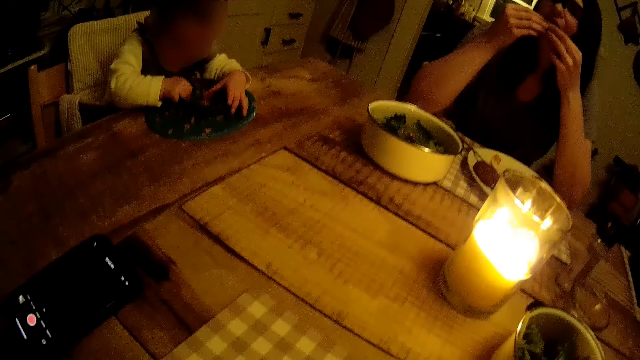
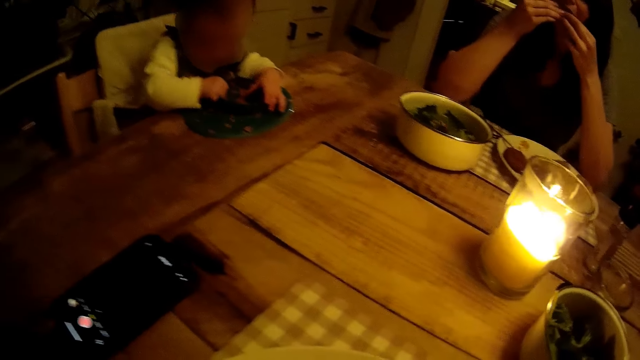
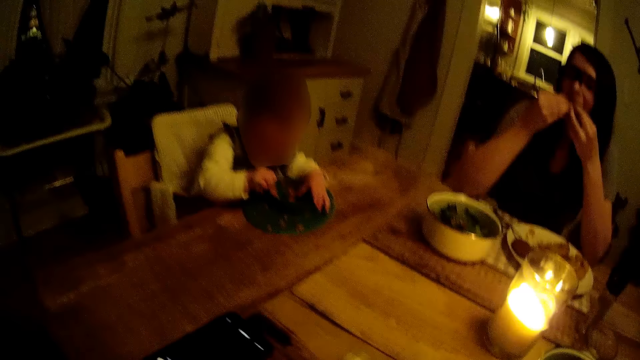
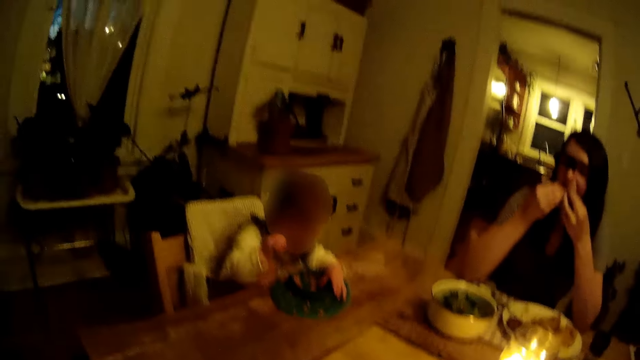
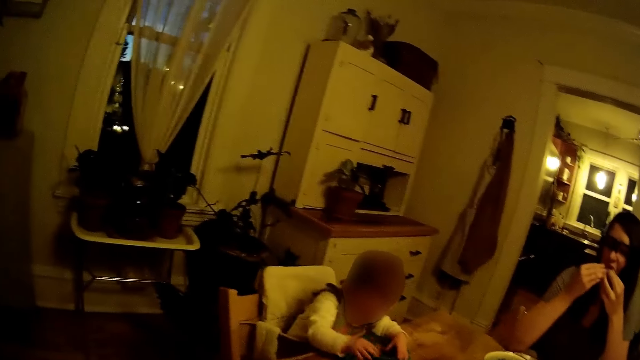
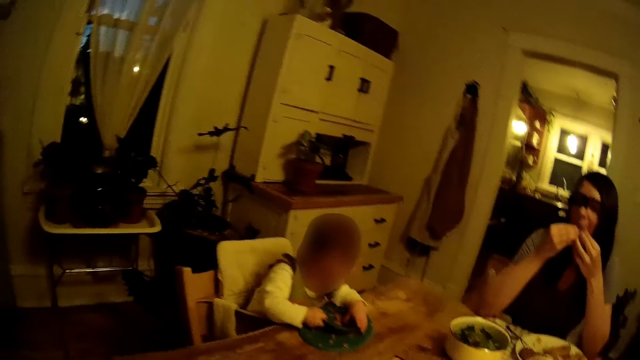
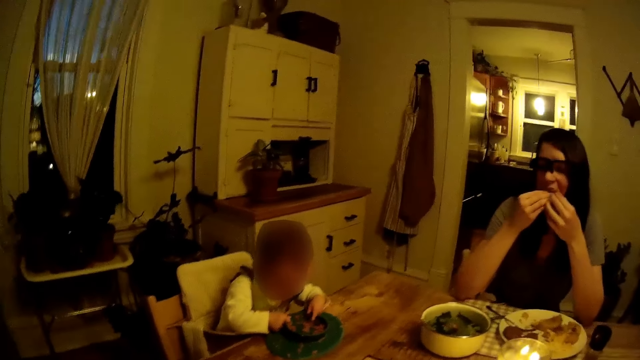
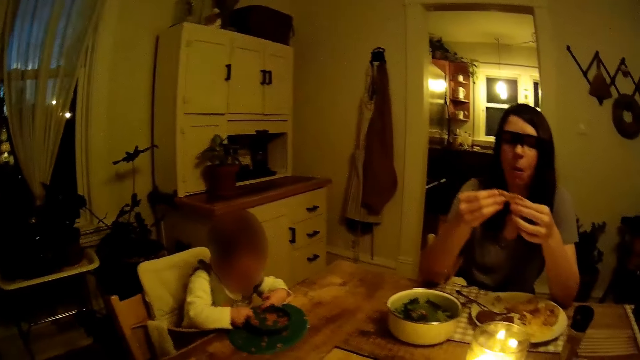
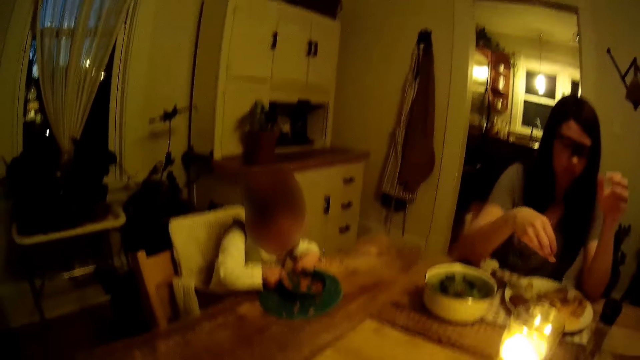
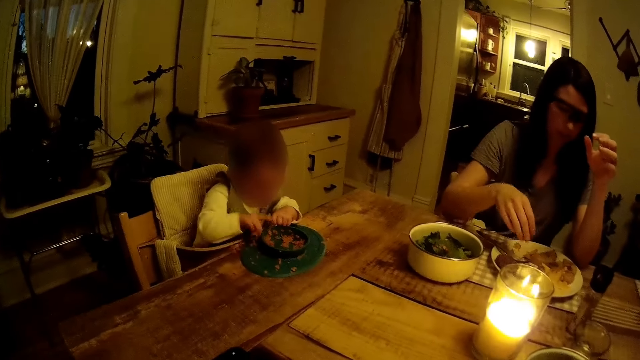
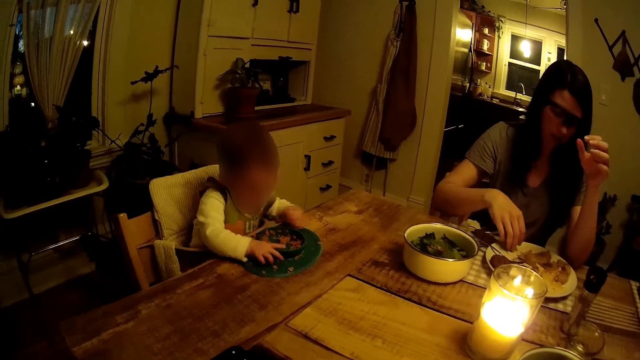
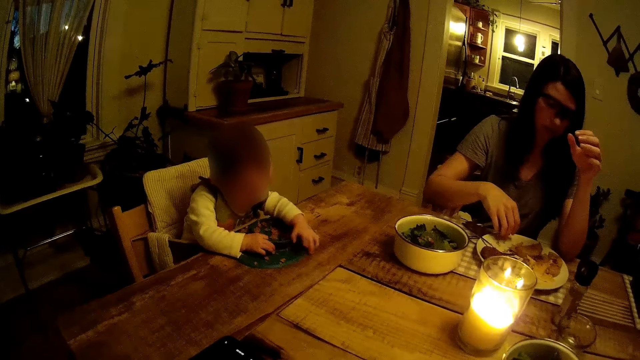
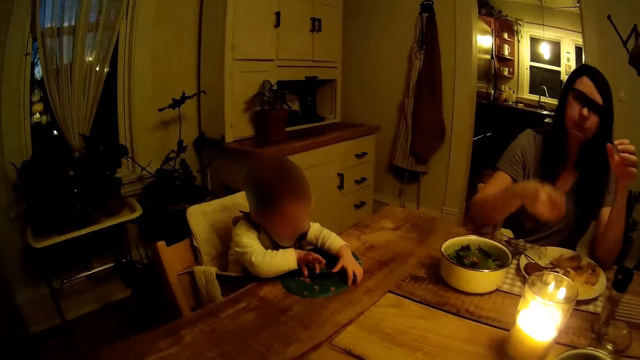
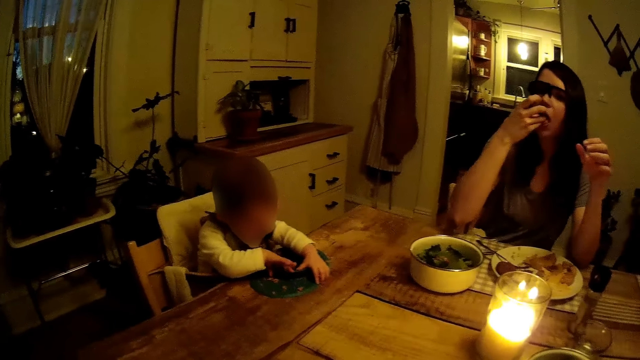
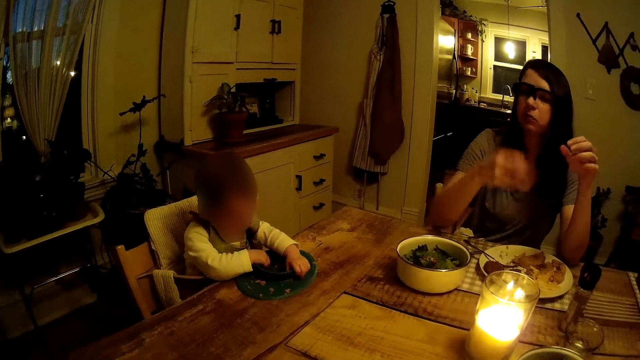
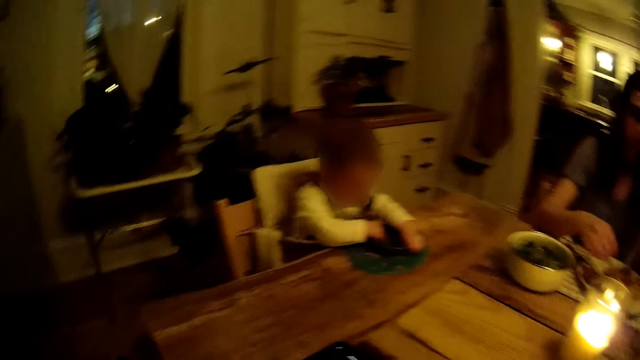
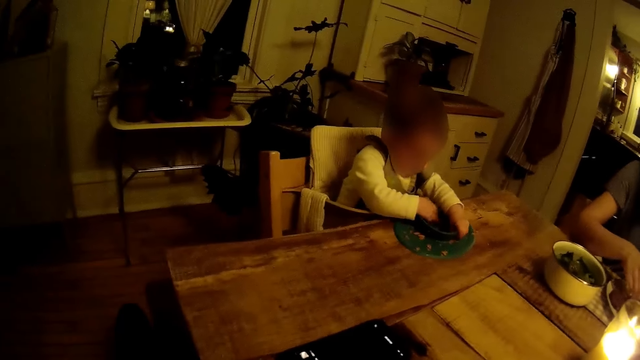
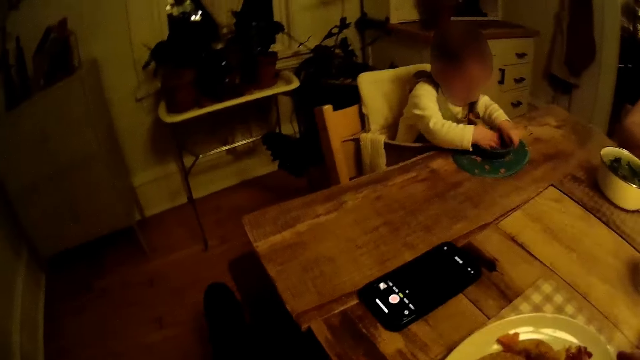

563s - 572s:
The camera wearer looks at the kid.

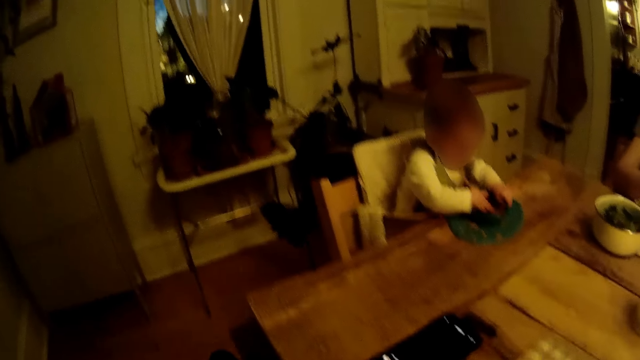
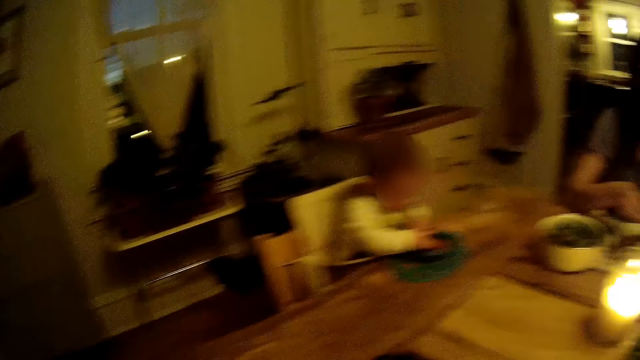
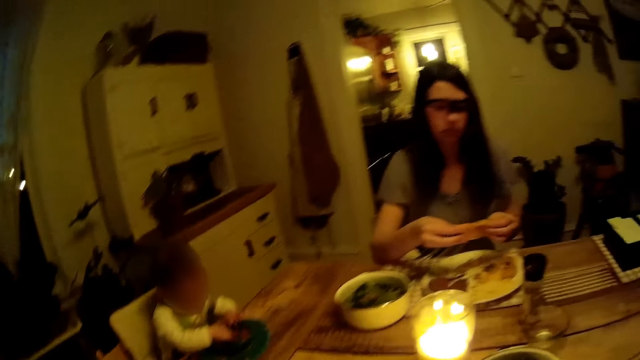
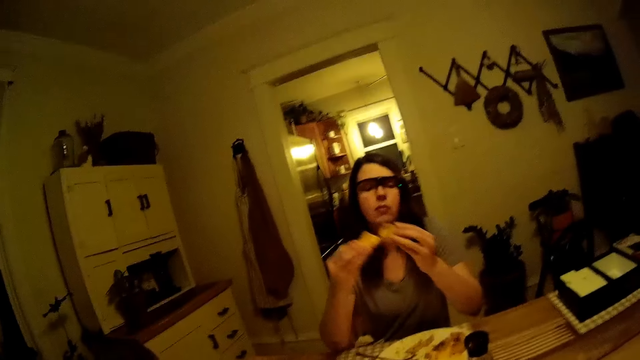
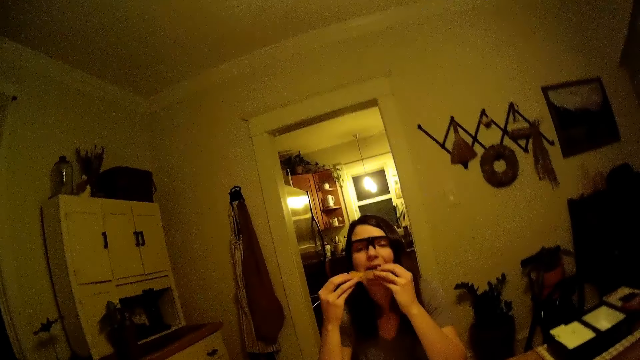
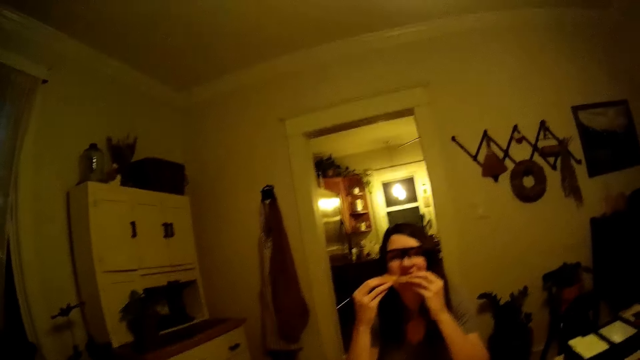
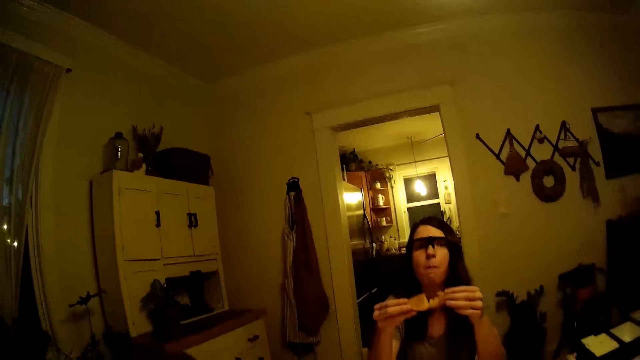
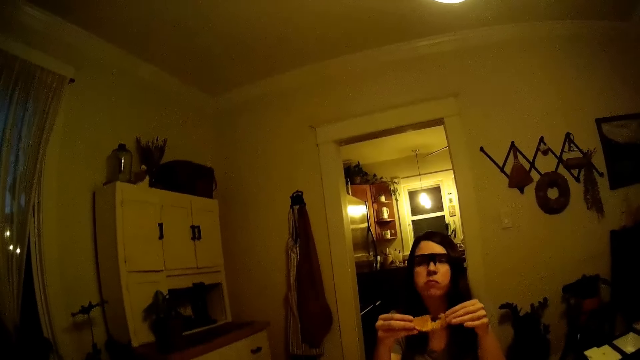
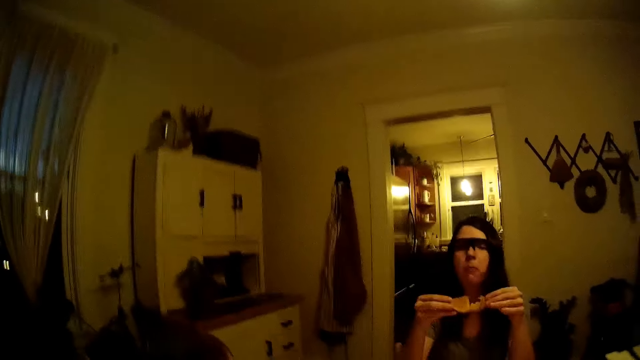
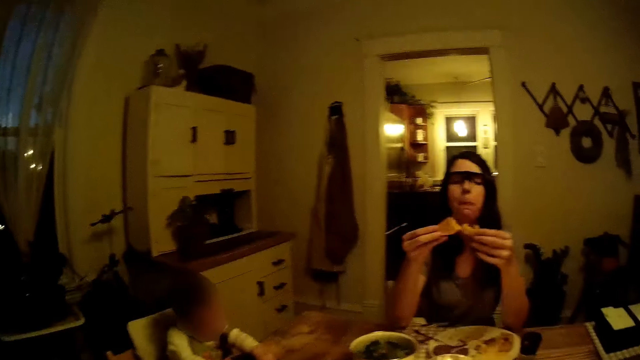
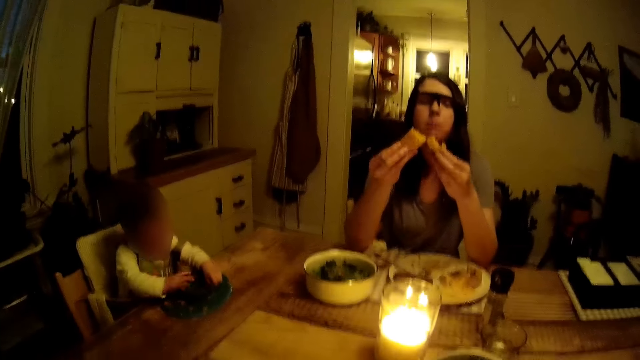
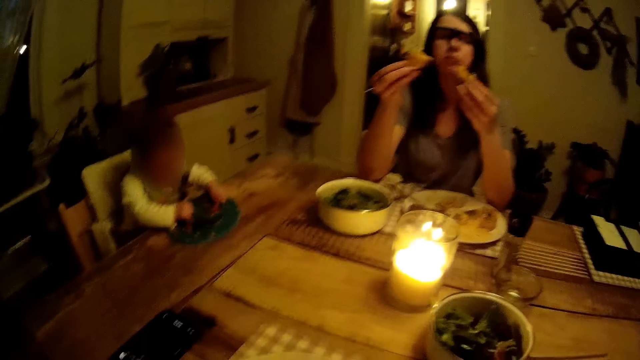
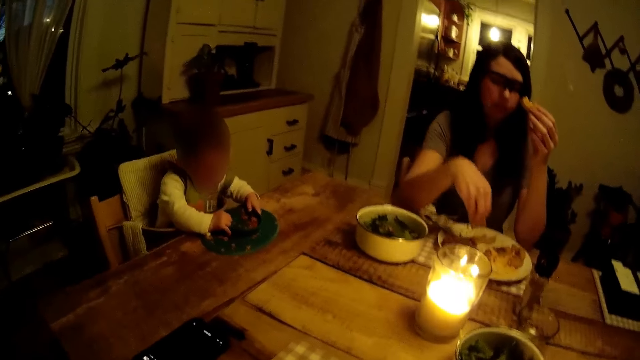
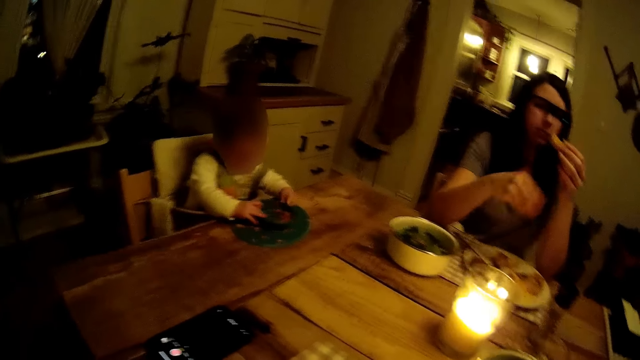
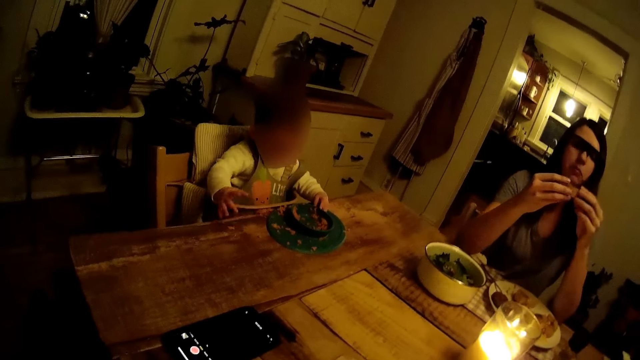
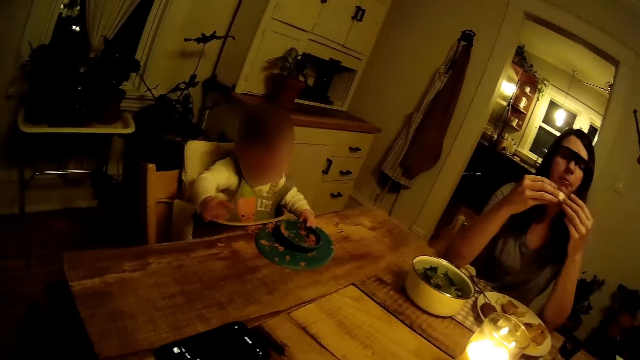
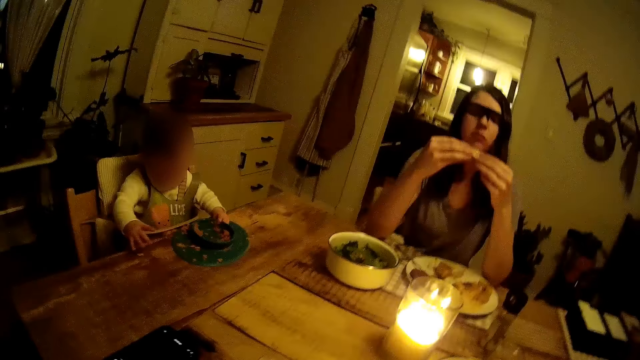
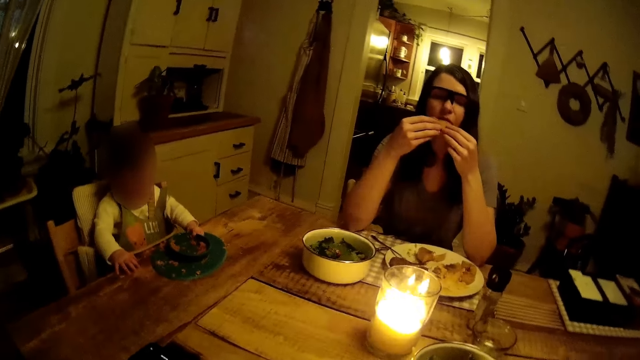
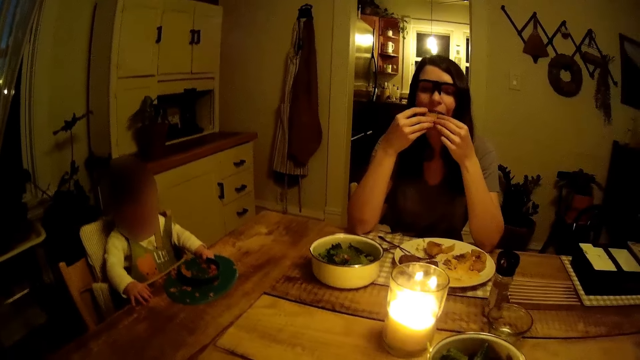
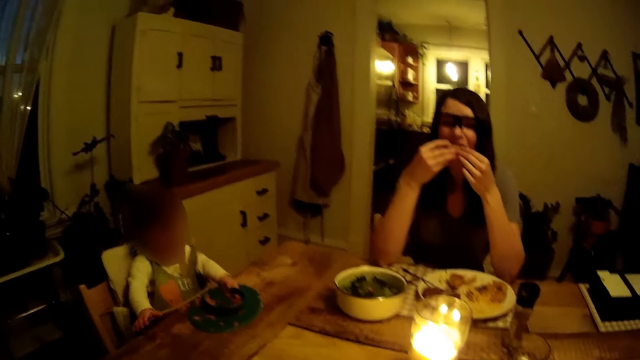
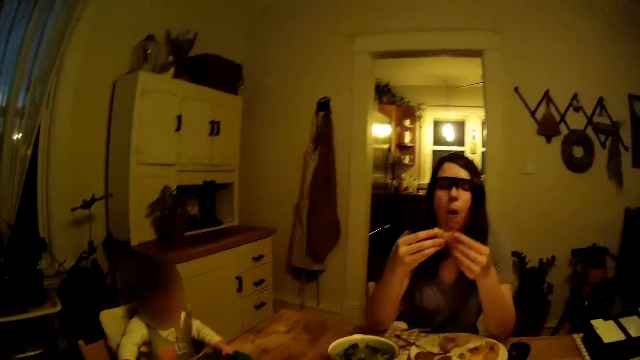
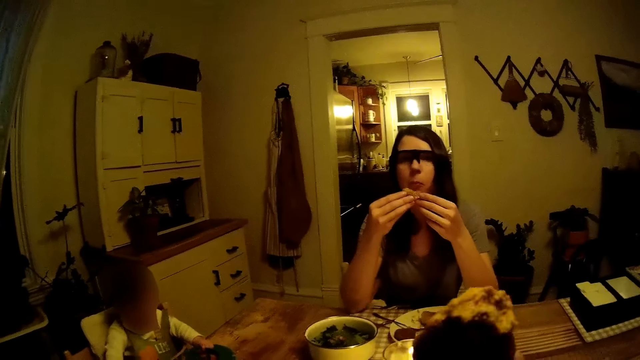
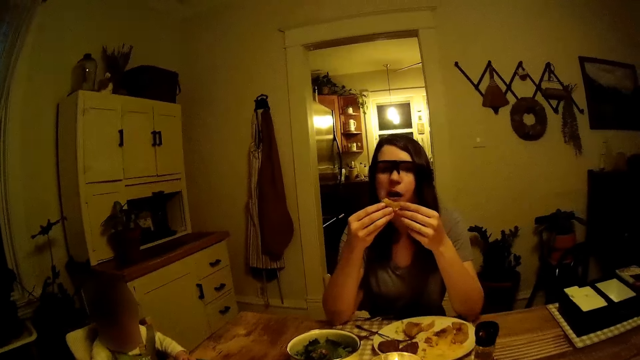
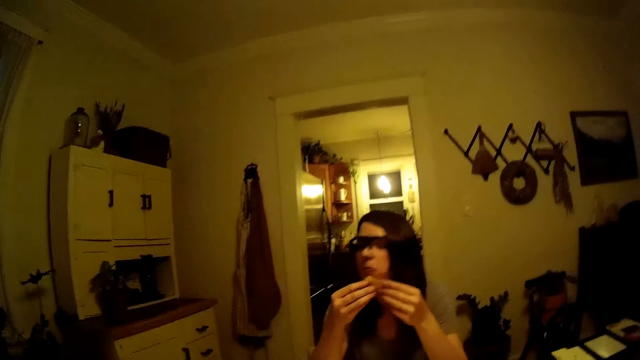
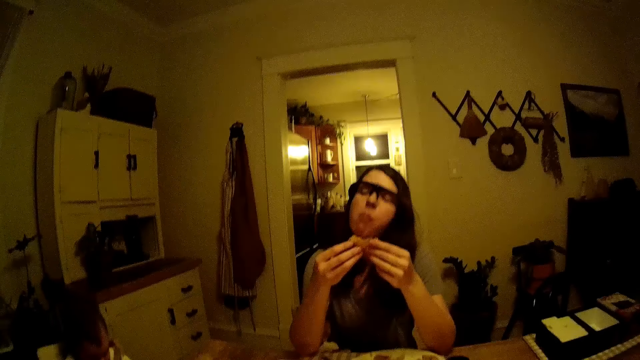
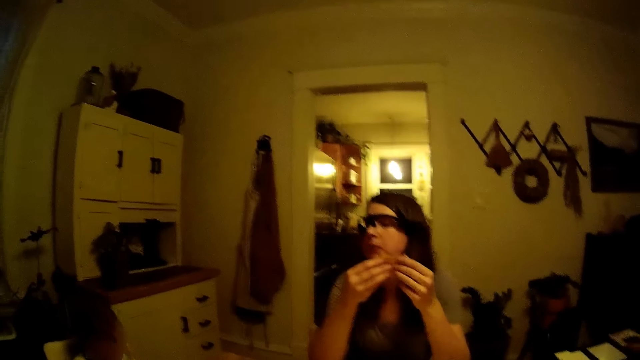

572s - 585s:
A woman eats something. The camera wearer interacts with the woman. They interact with the woman again.
